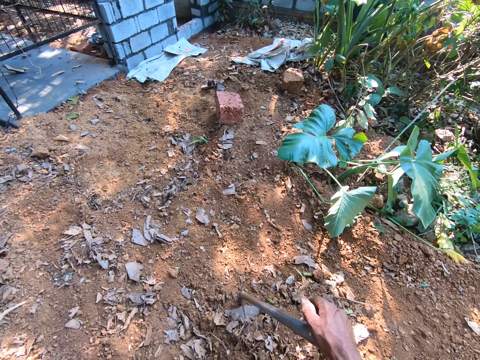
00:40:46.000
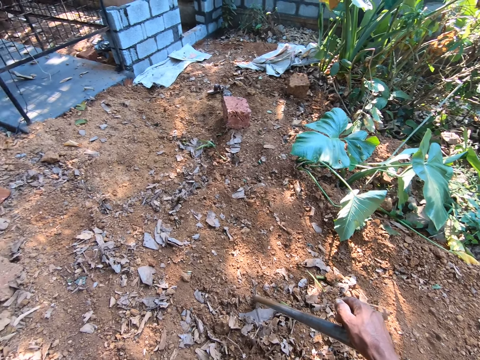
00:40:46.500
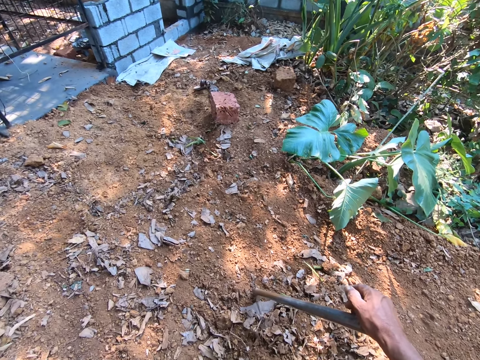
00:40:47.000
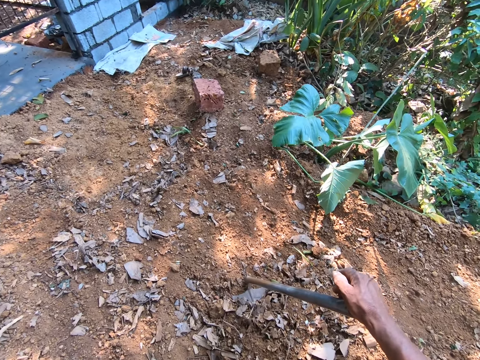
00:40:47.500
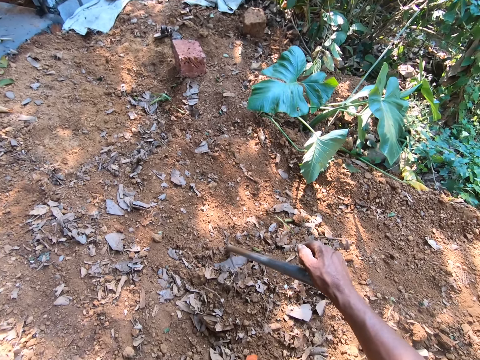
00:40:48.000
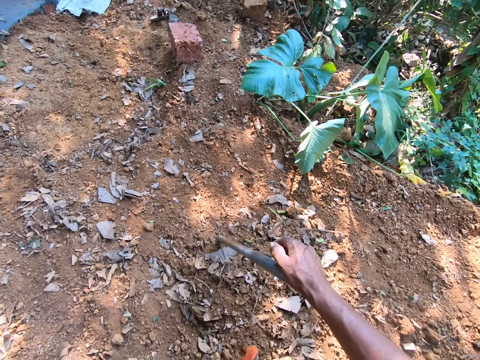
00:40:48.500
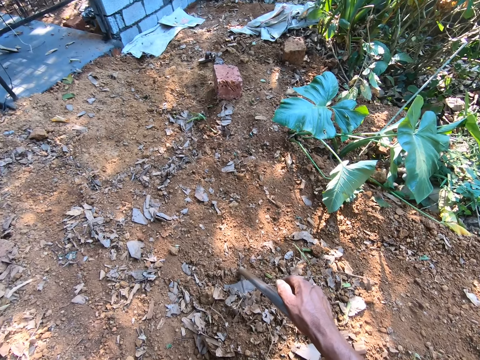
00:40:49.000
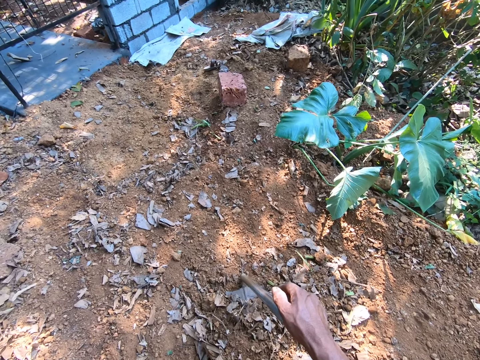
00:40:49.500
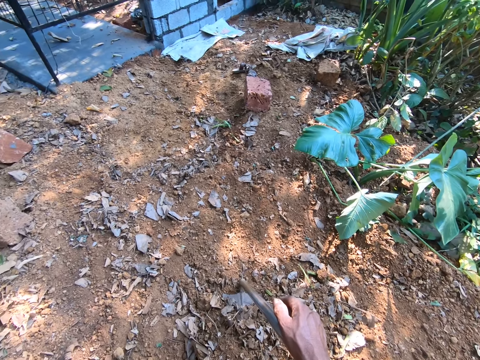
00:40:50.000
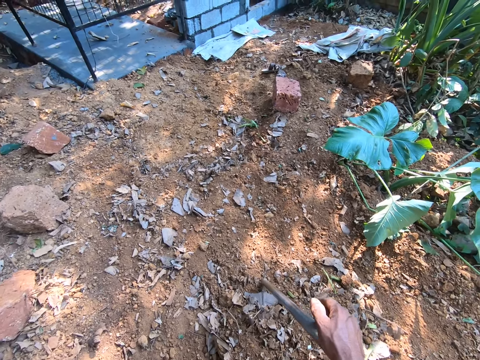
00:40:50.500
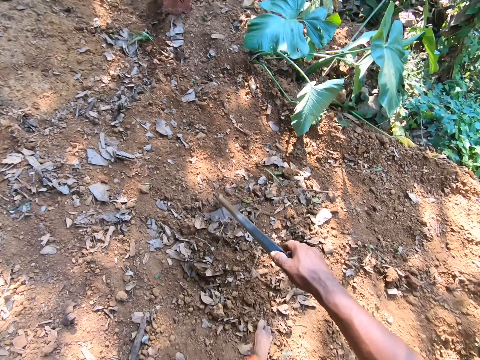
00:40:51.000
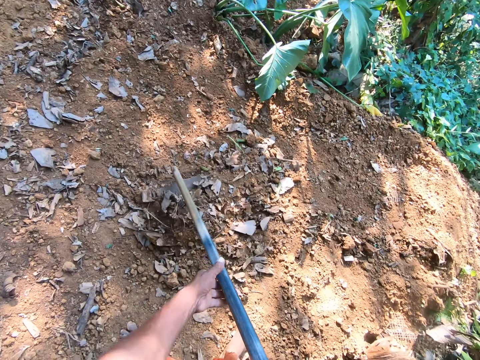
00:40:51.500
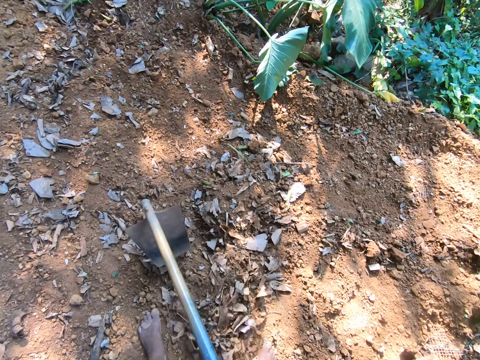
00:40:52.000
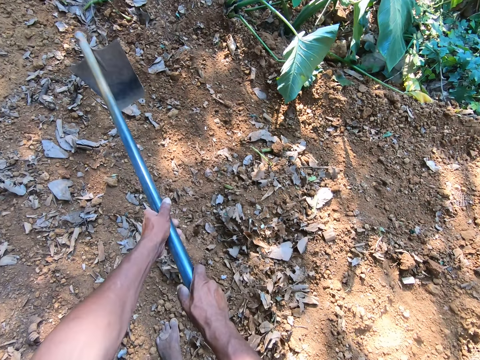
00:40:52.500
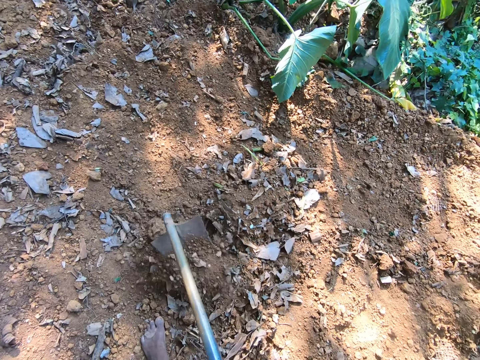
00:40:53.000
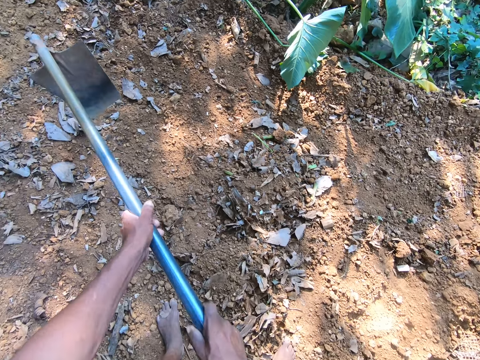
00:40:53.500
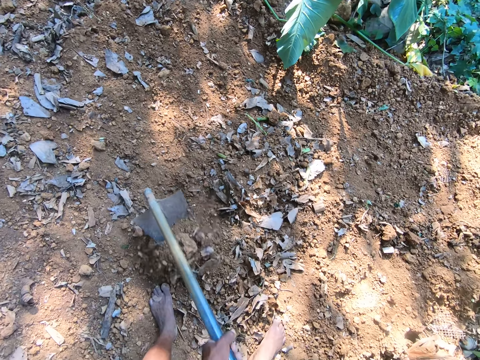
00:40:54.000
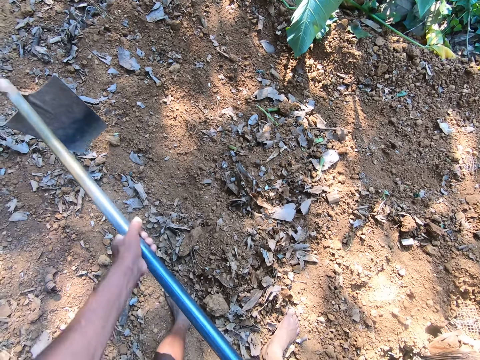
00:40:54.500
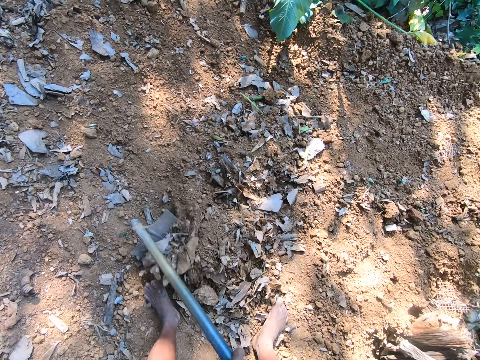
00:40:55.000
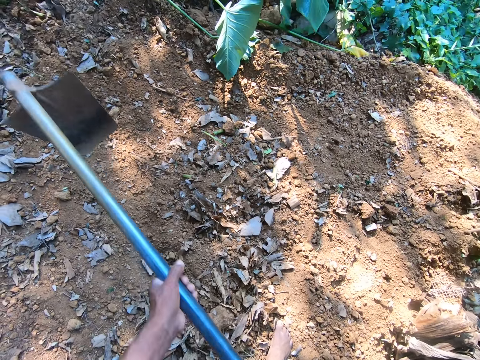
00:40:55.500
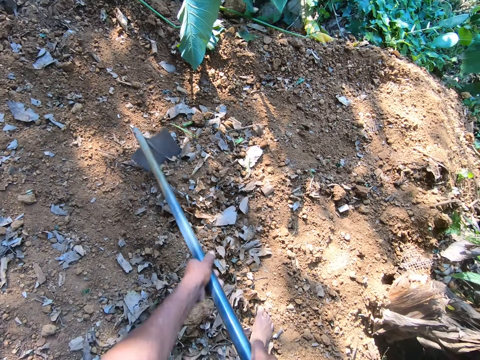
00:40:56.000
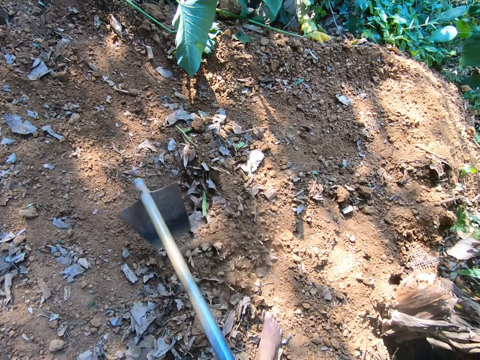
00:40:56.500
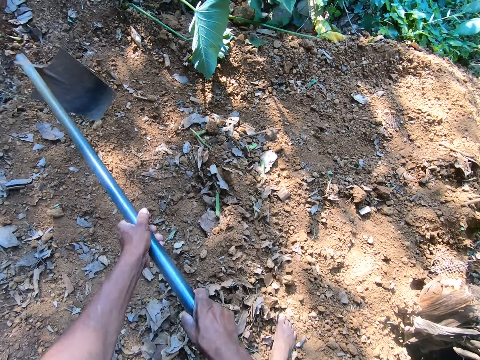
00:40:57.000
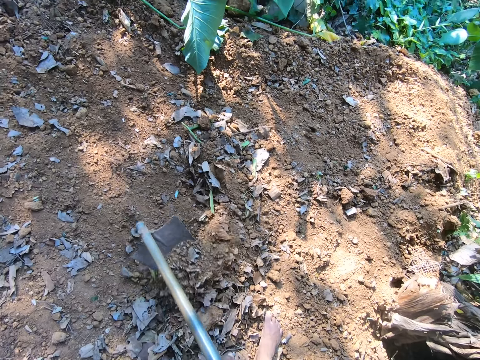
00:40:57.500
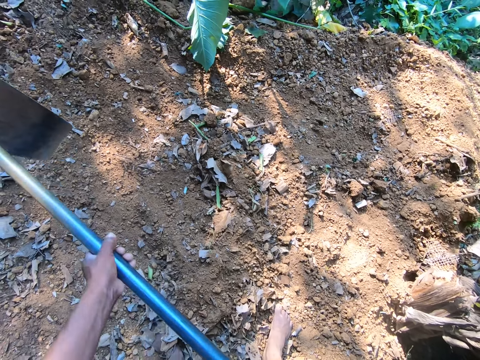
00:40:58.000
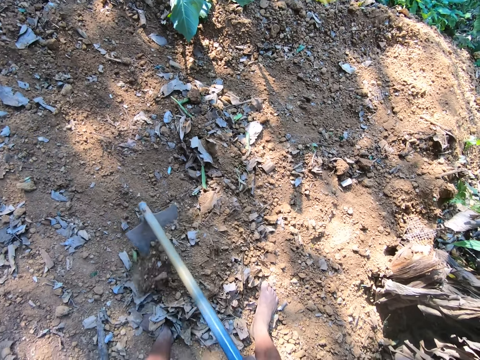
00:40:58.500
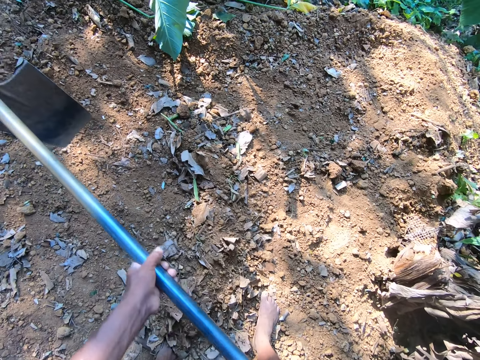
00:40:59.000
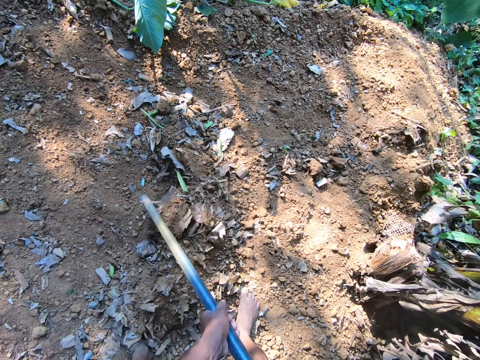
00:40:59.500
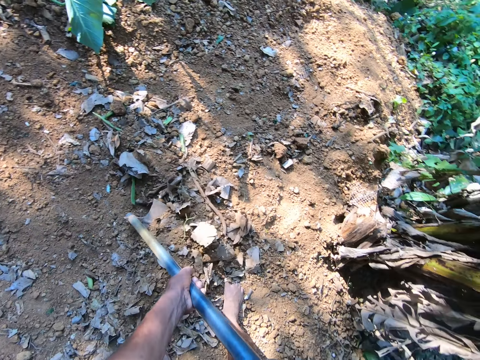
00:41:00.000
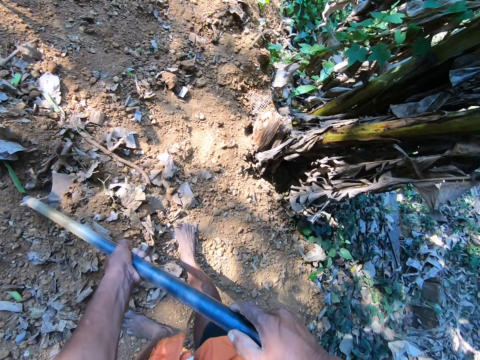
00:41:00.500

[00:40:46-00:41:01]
The camera wearer ploughs the ground with the digging hoe in his hands.

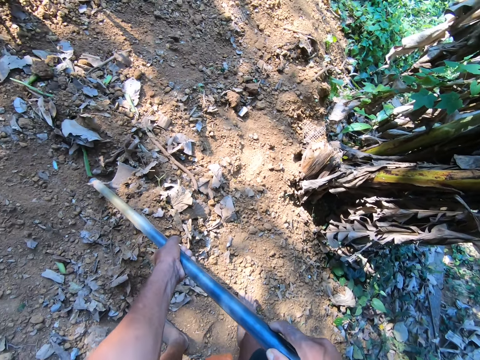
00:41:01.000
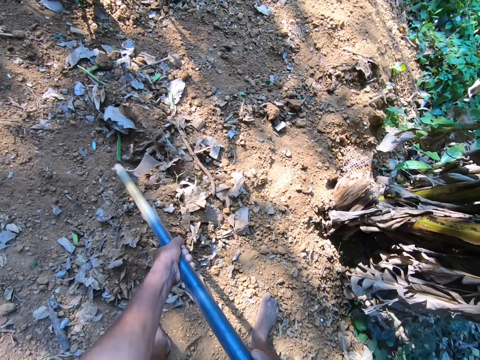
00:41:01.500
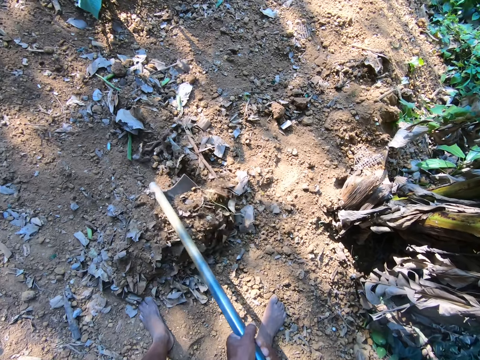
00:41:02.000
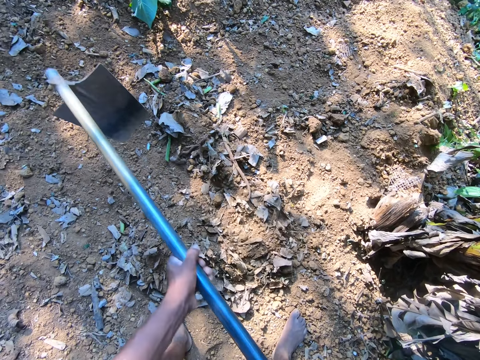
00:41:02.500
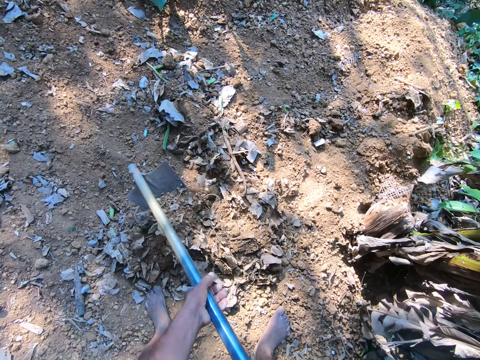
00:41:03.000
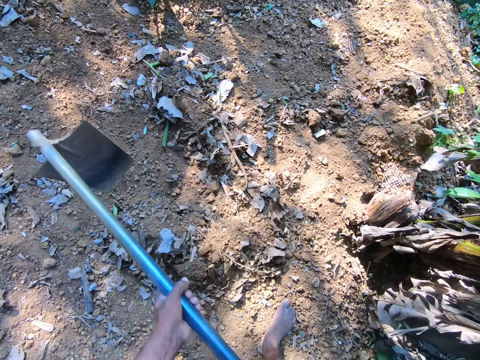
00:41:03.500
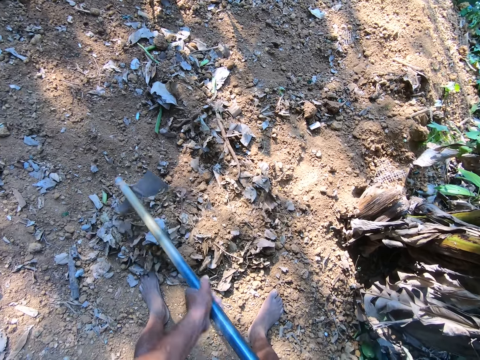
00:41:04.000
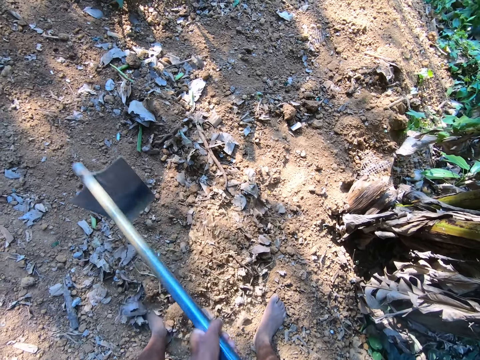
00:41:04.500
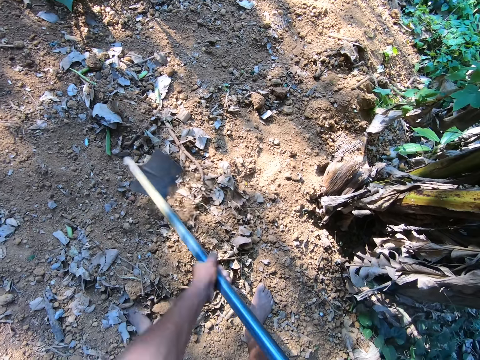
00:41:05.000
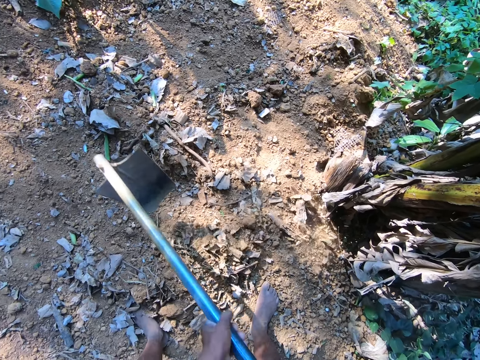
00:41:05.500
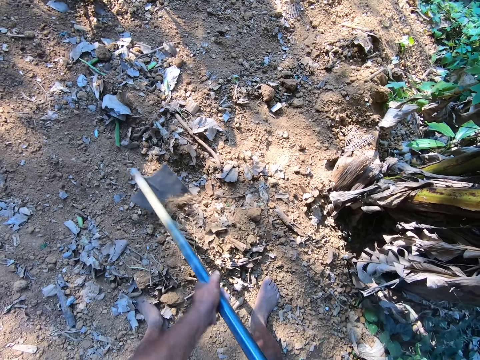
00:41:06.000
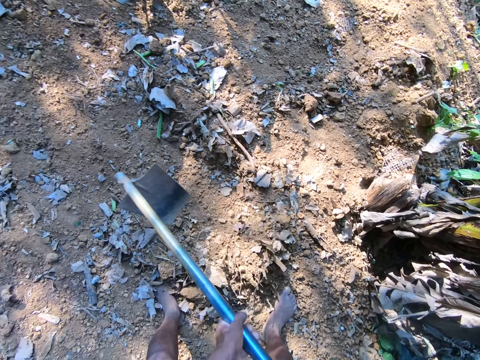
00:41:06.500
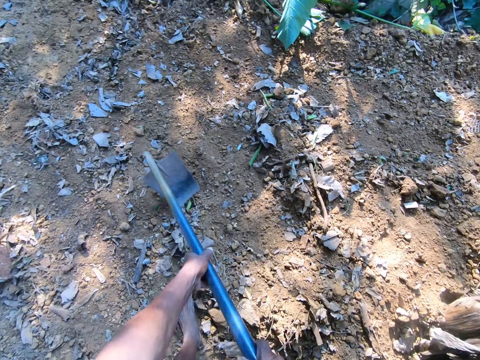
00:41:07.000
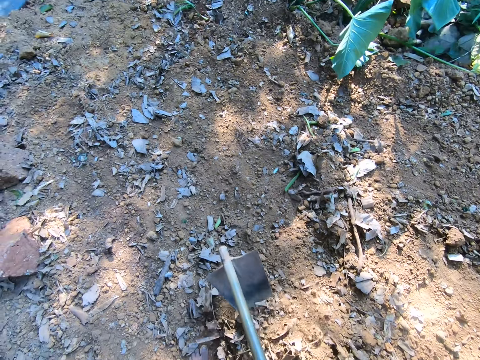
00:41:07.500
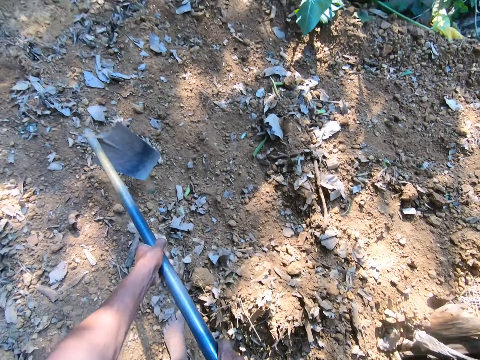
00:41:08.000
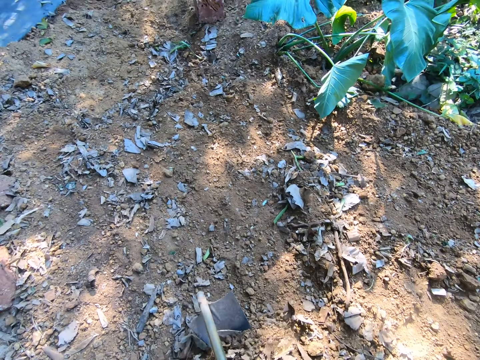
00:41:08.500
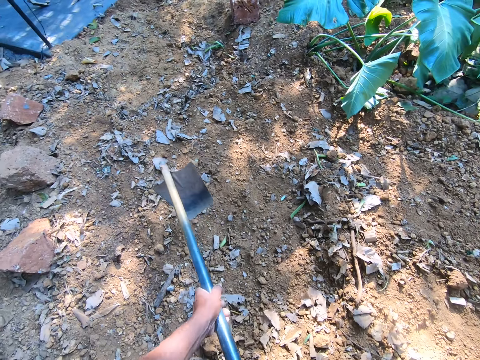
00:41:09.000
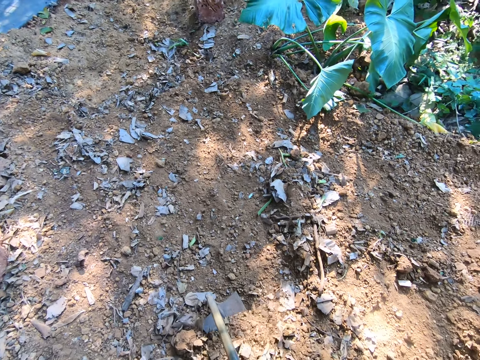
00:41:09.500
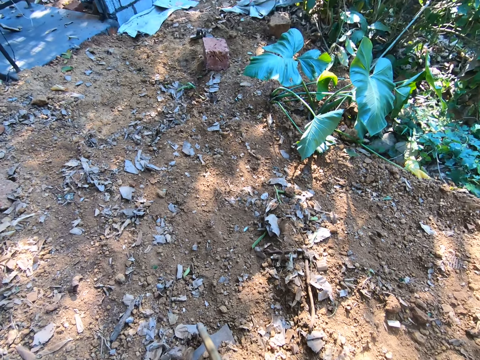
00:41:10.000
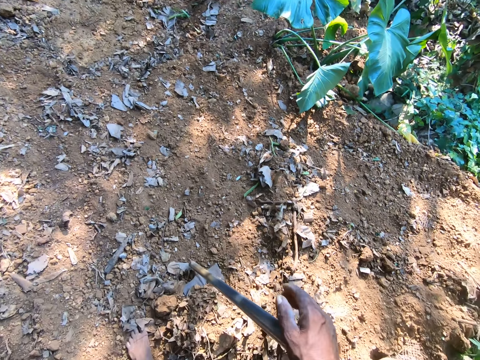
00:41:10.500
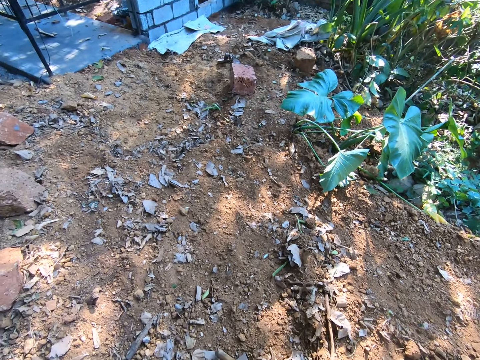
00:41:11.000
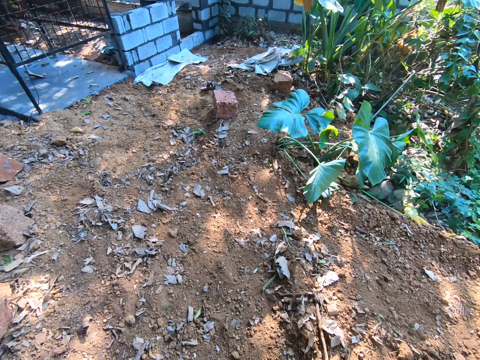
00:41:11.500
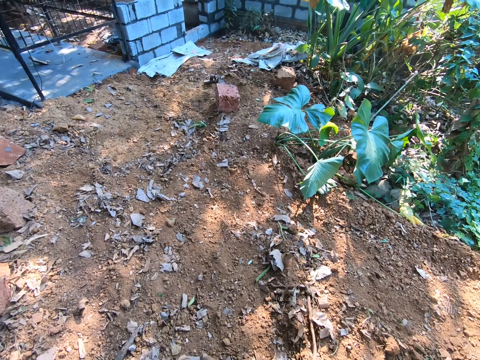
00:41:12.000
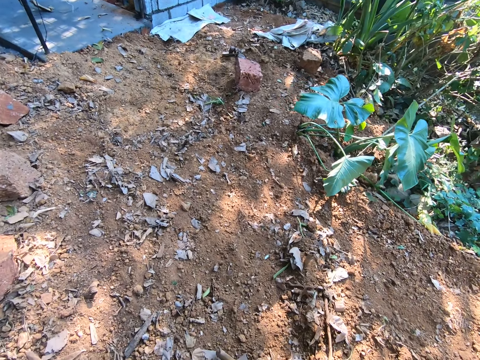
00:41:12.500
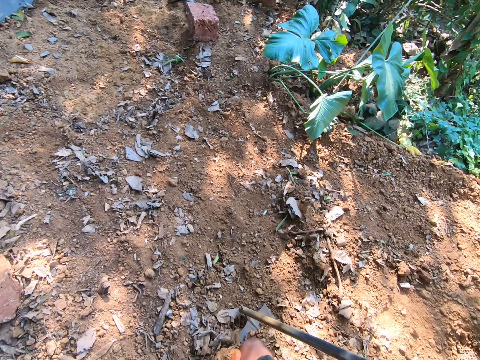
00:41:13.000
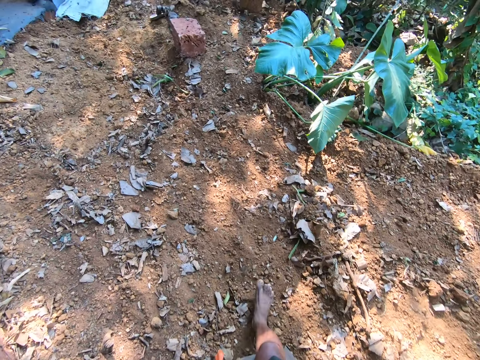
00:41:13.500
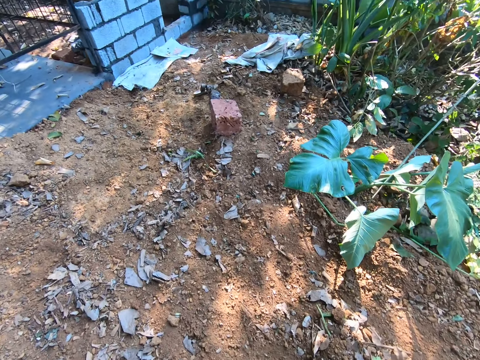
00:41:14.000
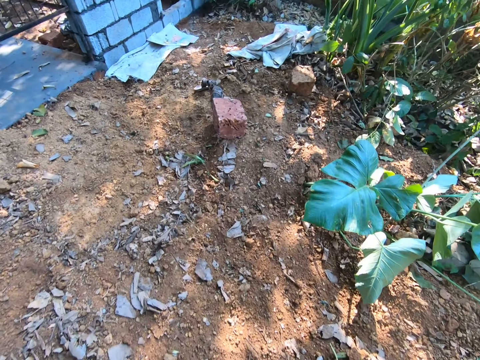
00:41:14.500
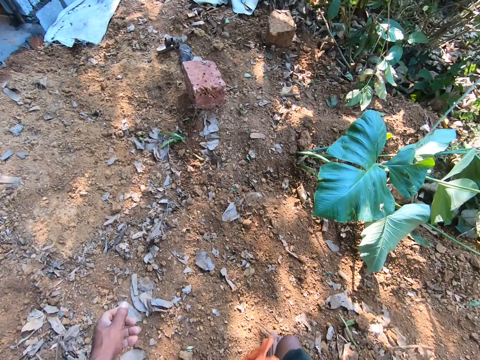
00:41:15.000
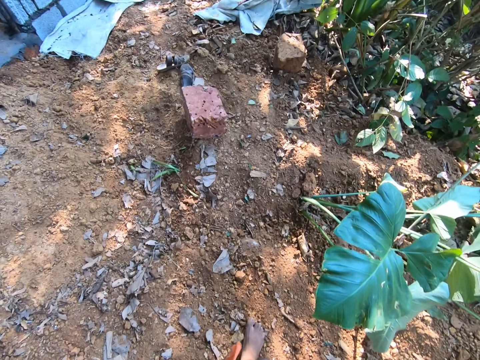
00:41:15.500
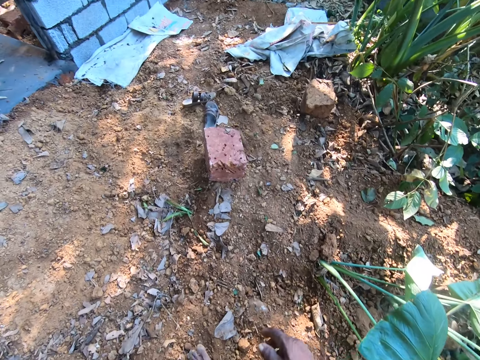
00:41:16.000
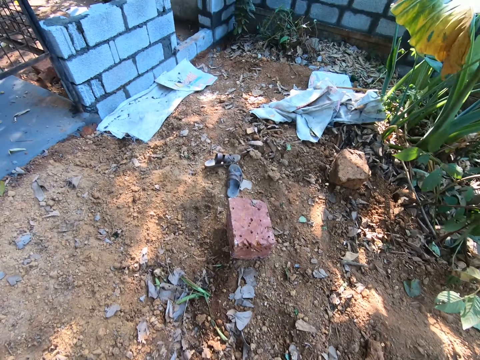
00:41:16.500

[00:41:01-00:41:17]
The man converses with the camera wearer. The camera wearer holds the digging hoe with his right hand. He stands and looks at the blocks. He walks toward the house construction.
